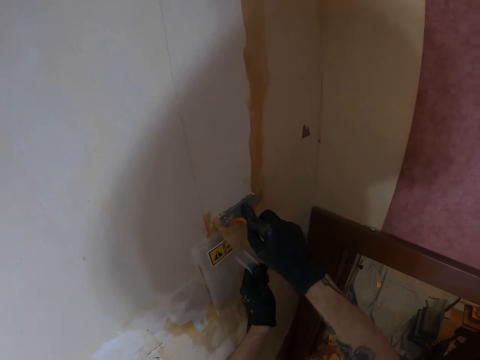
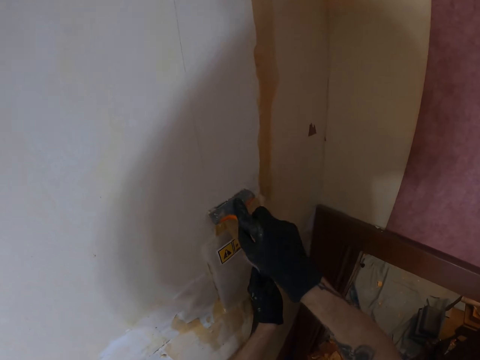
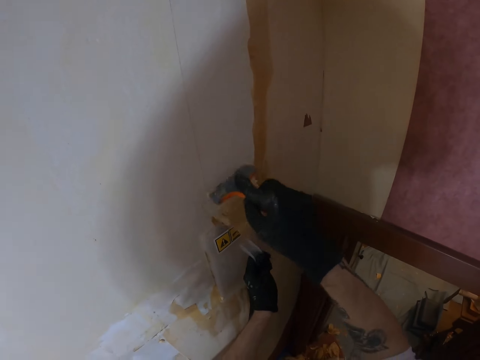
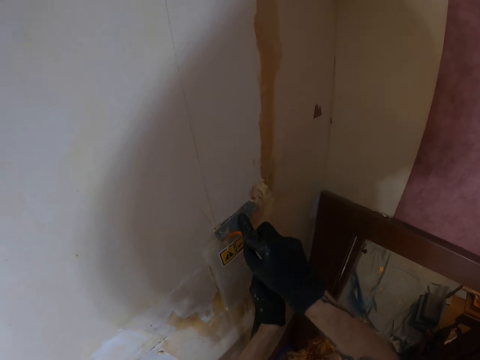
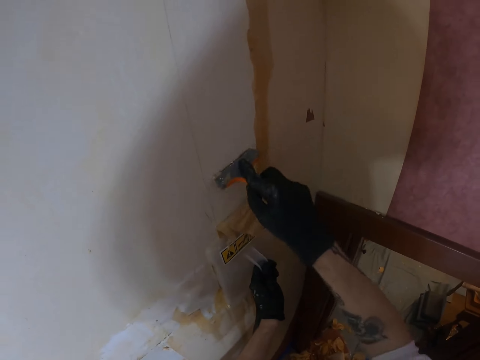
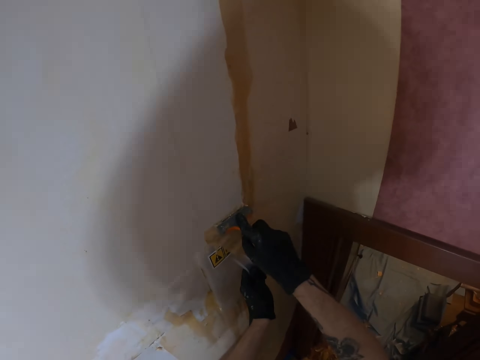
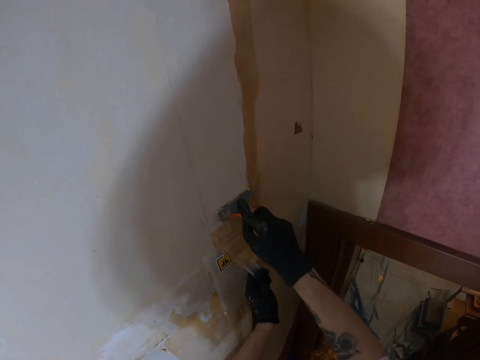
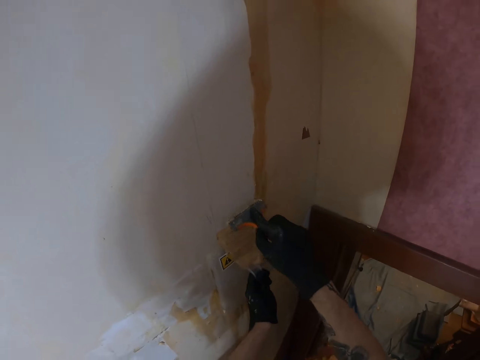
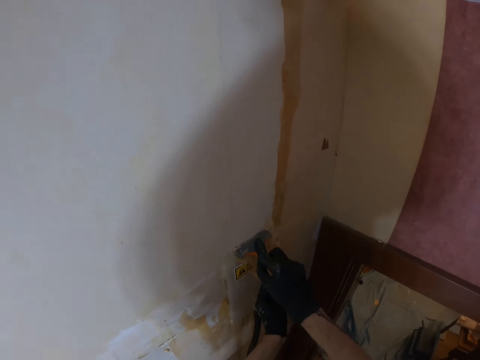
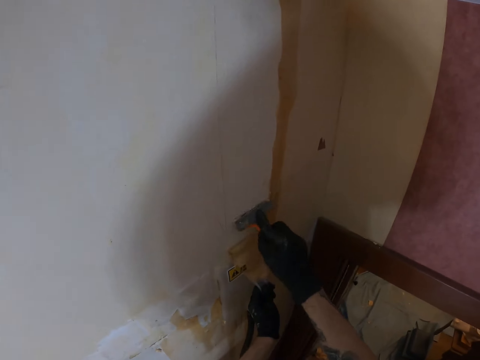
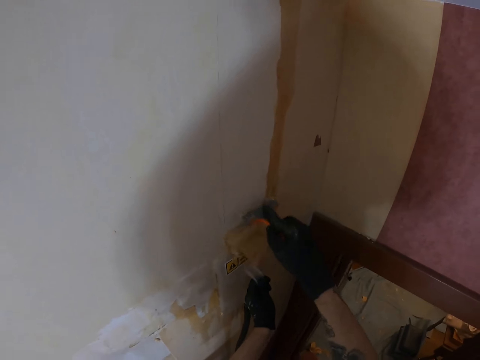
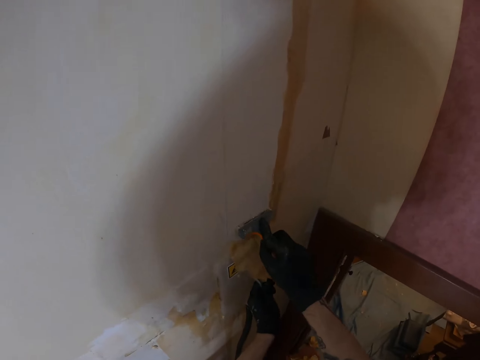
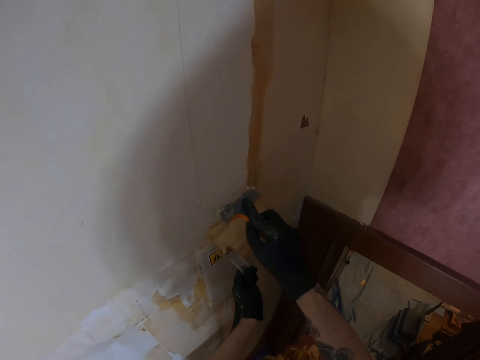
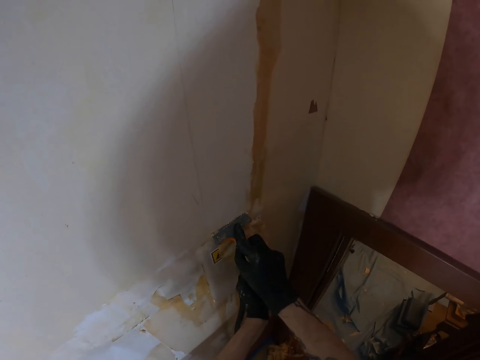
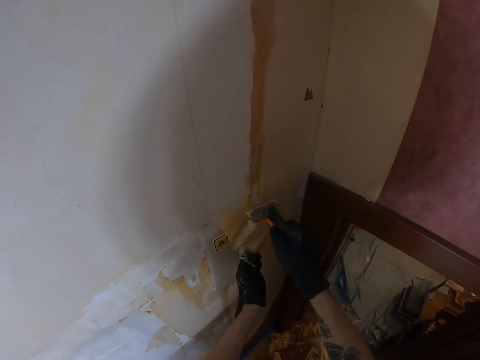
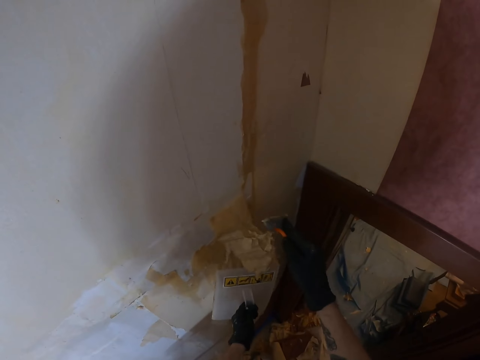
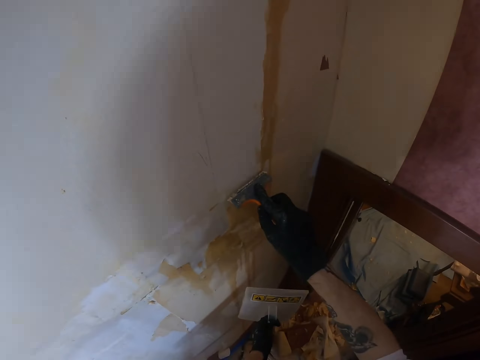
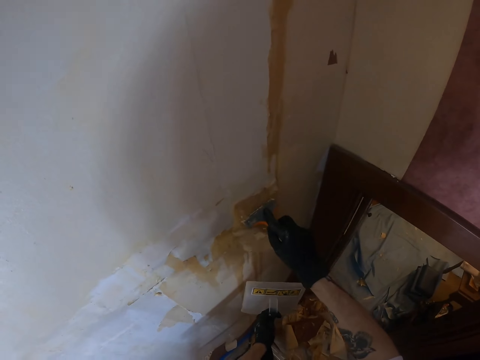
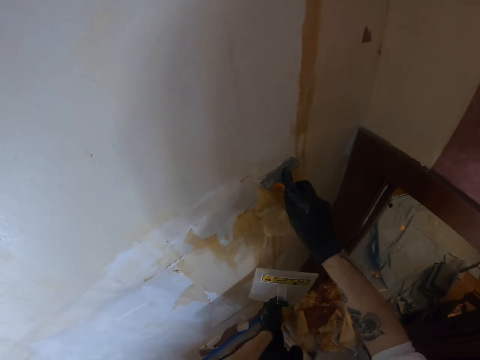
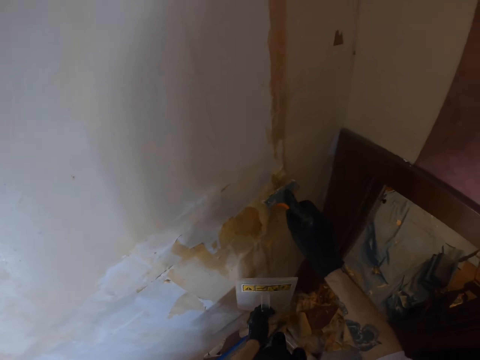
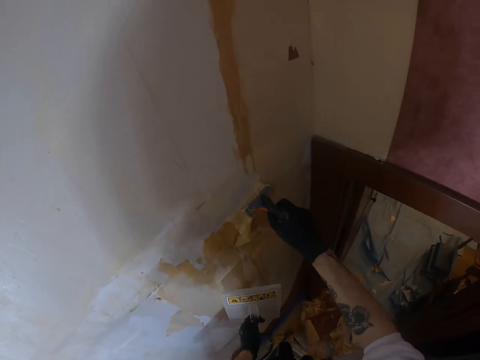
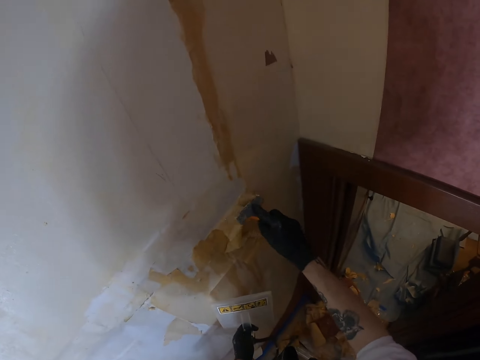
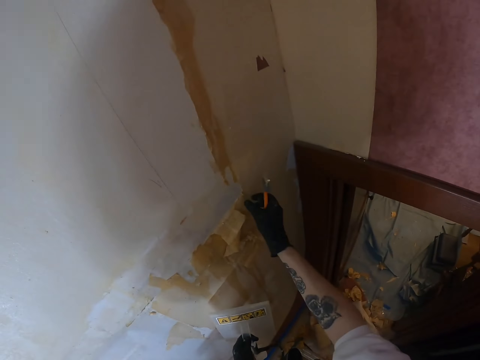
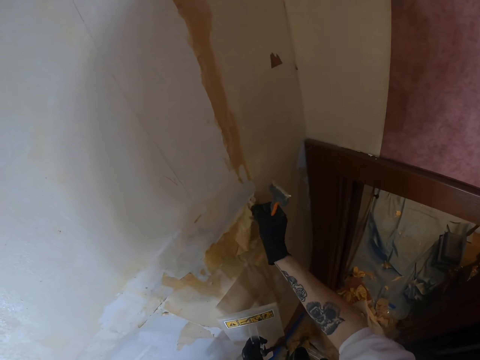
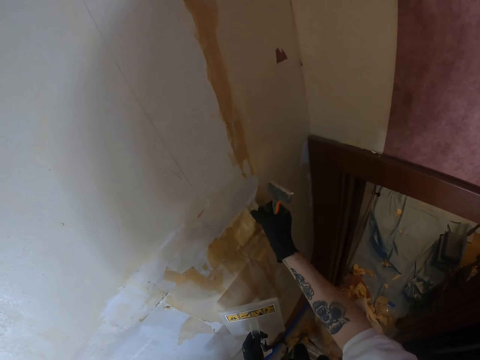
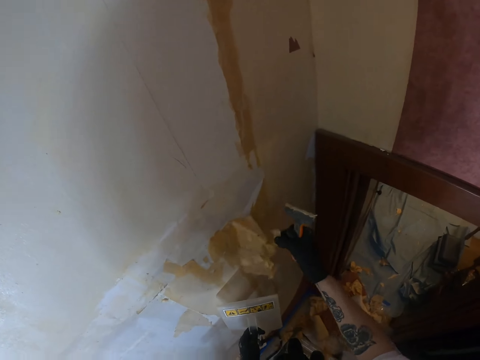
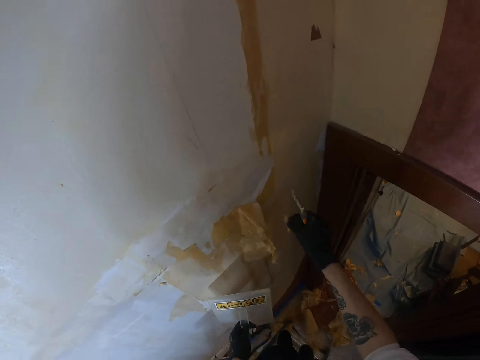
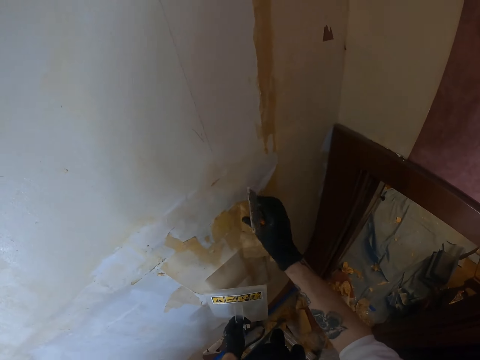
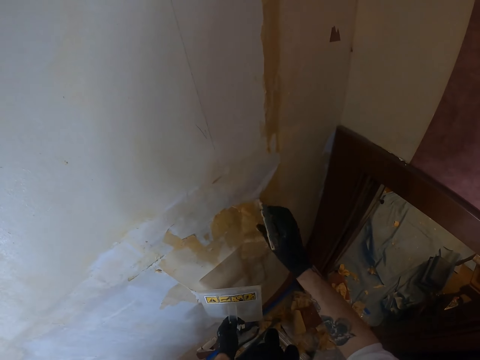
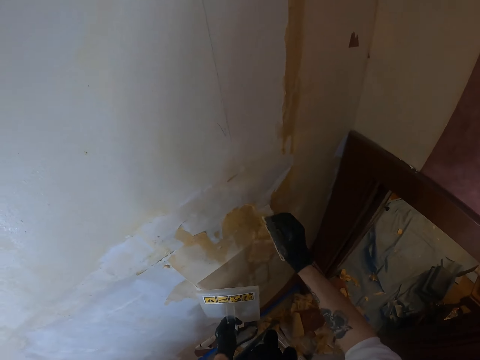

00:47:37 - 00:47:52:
The camera wearer removes the wallpaper with his right hand.

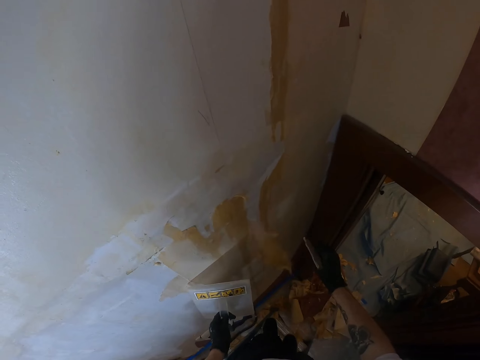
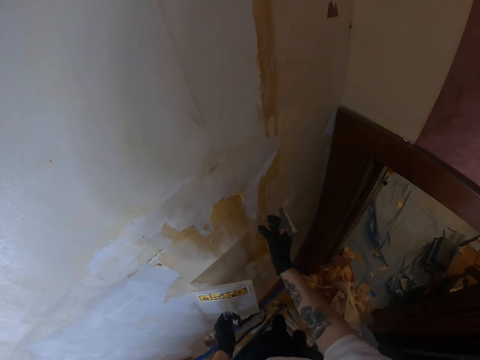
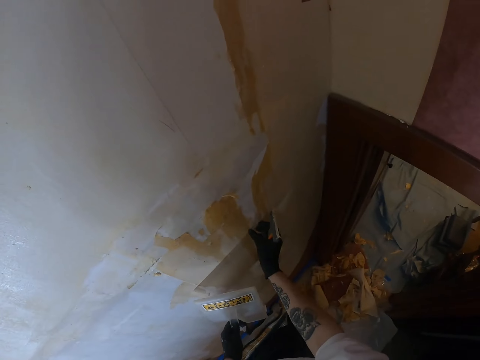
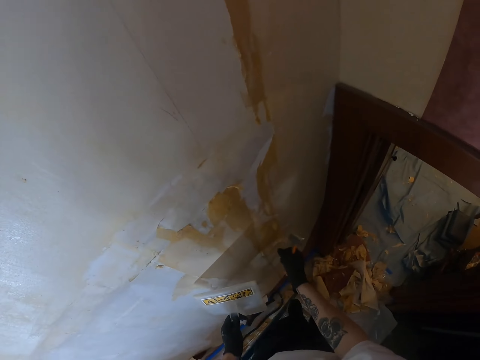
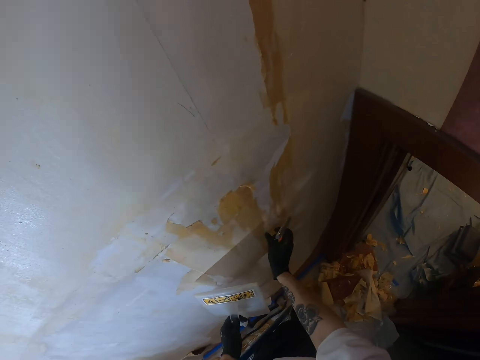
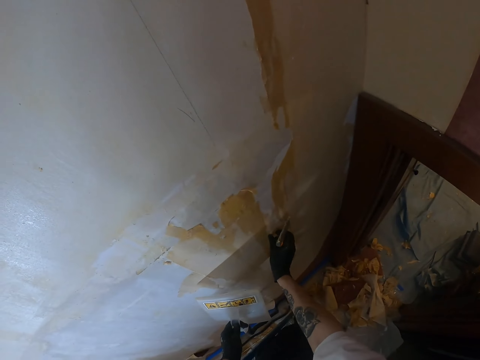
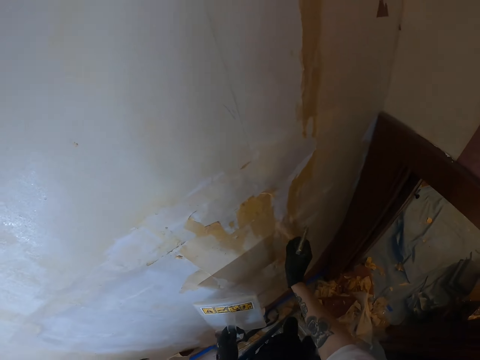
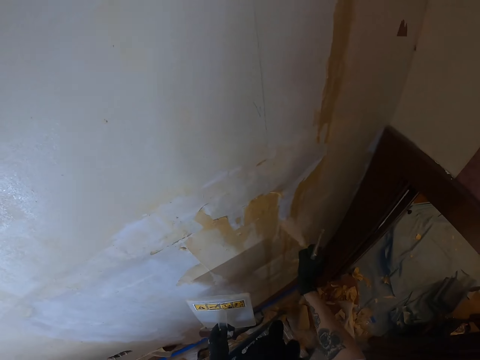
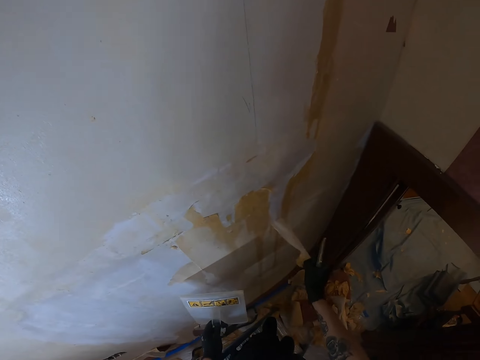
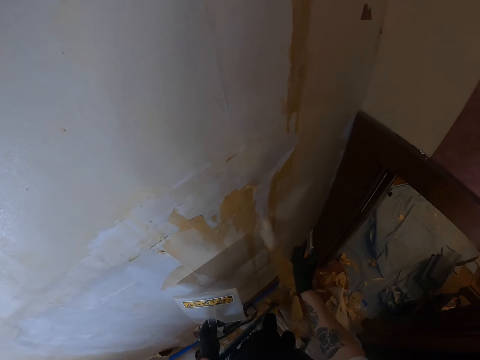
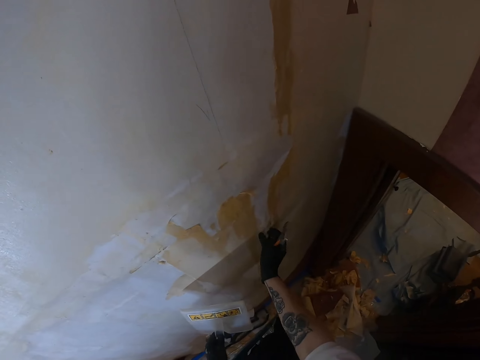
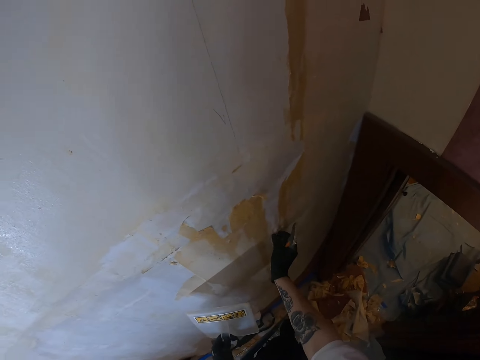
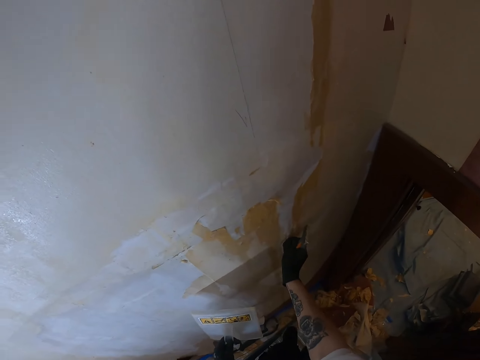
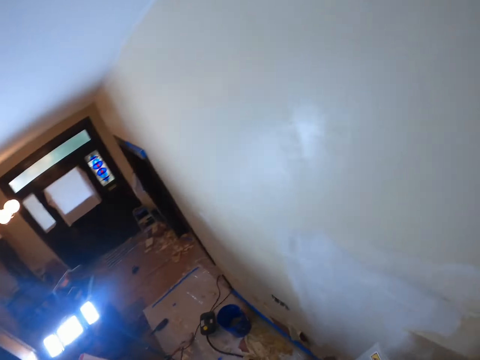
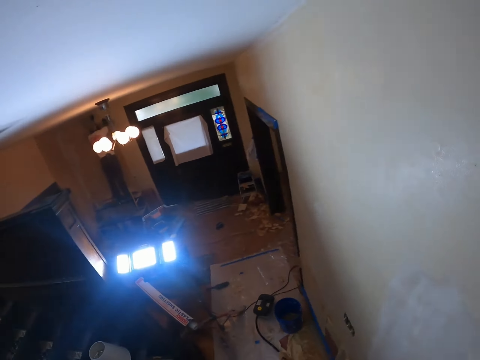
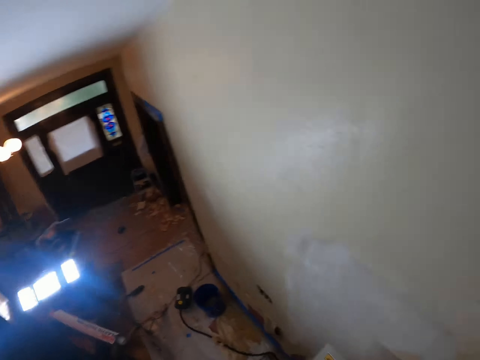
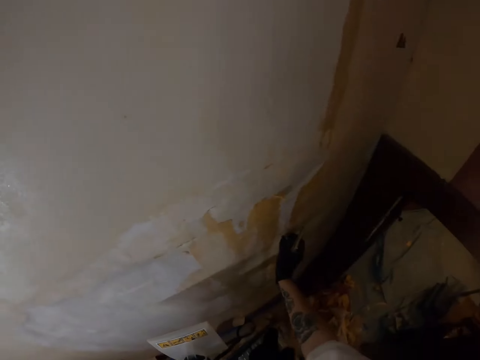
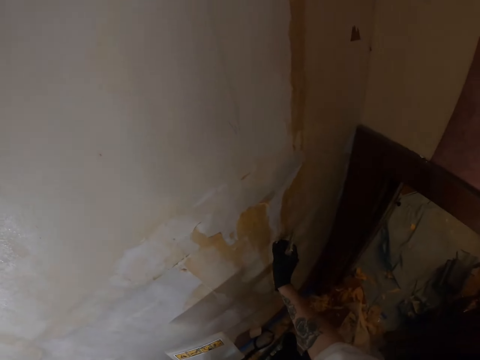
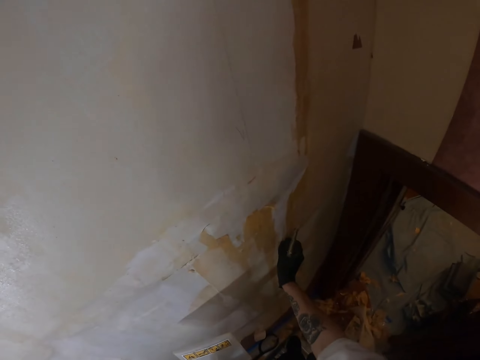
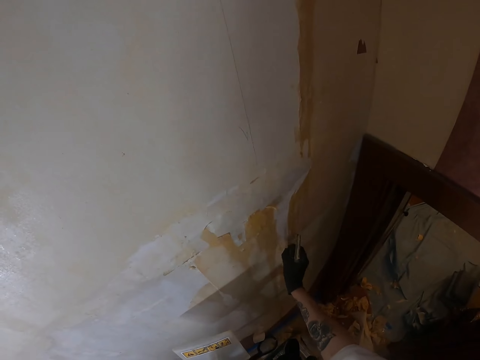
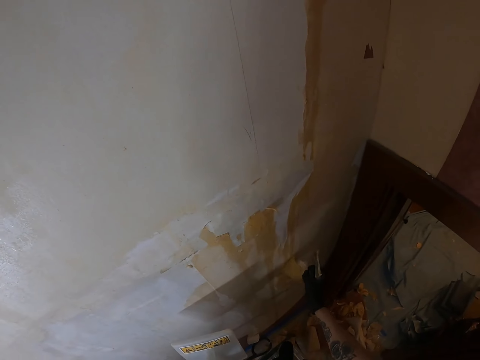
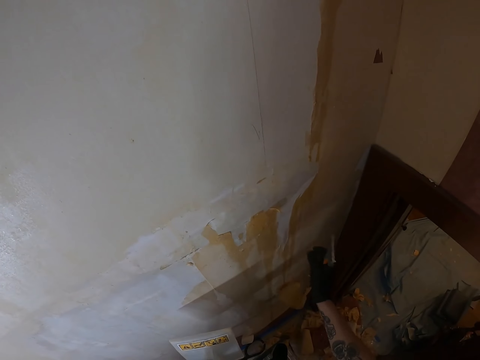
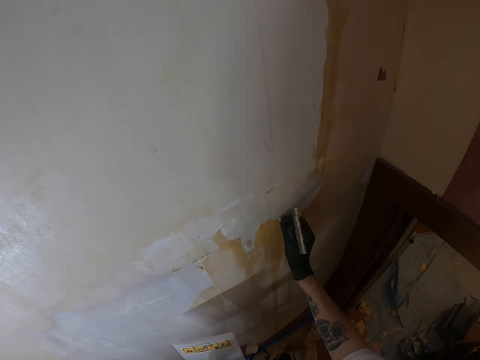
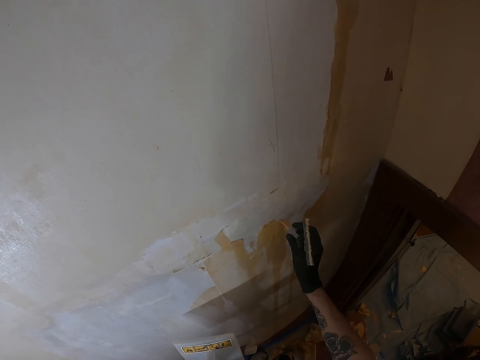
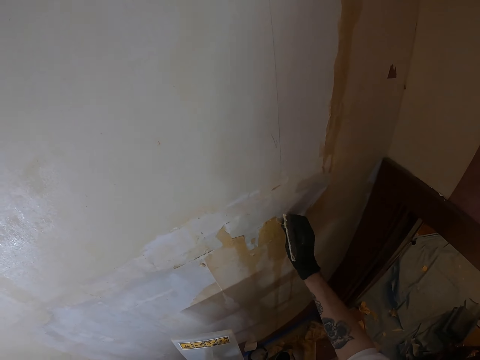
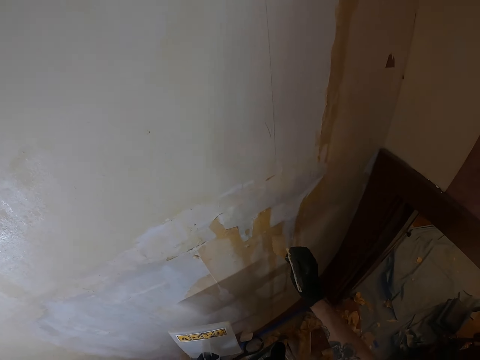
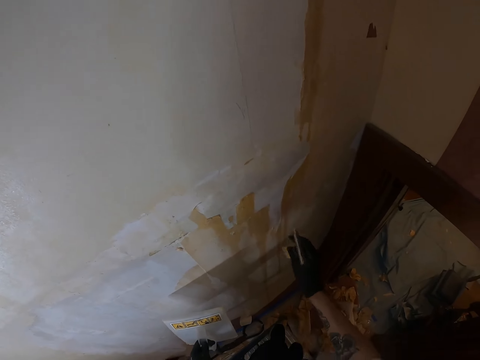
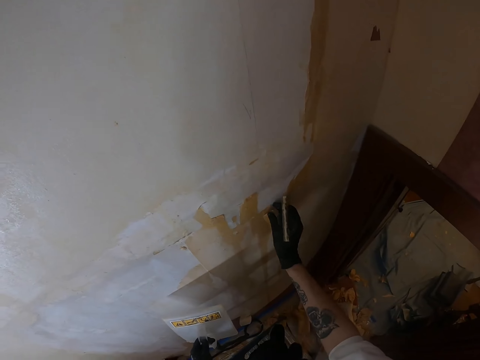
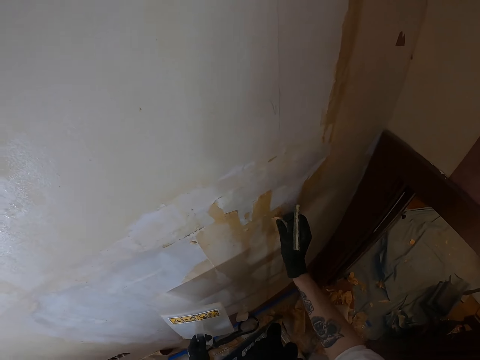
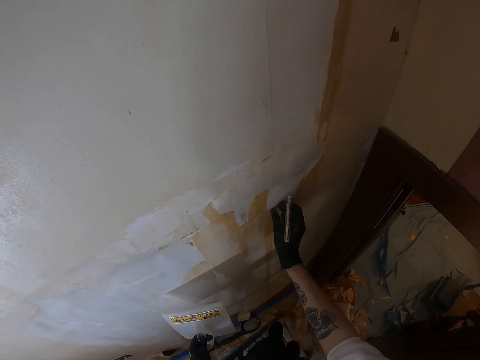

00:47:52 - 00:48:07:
The camera wearer drops the wallpaper on the floor. He removes the wallpaper from the wall with his right hand. He looks around. He removes the wallpaper from the wall with his right hand.
